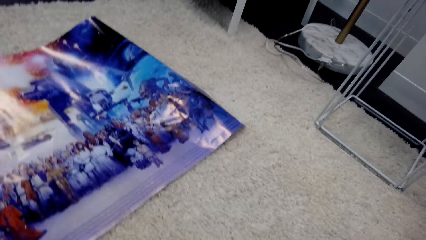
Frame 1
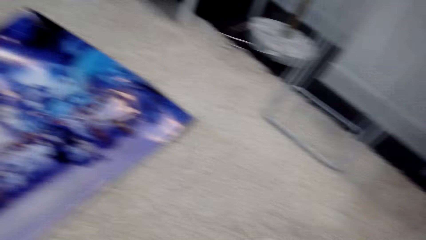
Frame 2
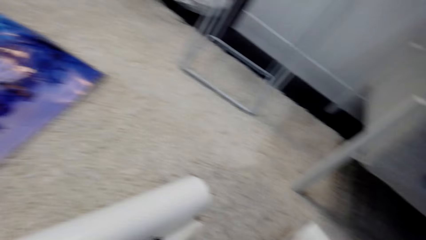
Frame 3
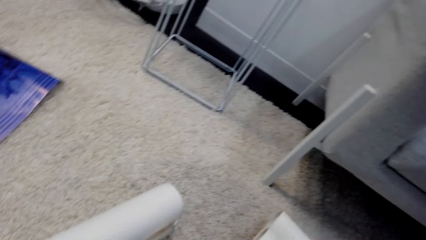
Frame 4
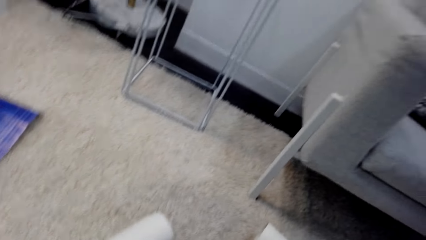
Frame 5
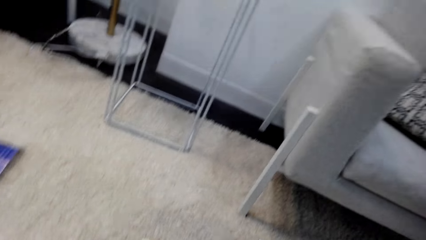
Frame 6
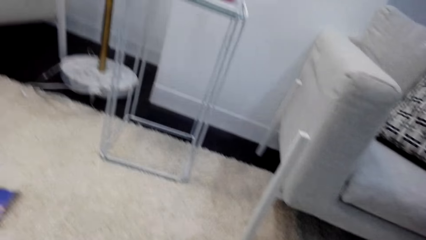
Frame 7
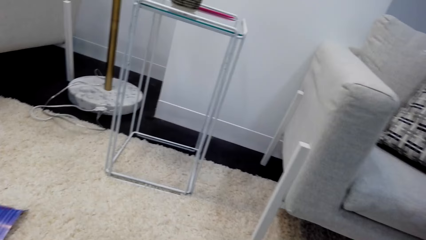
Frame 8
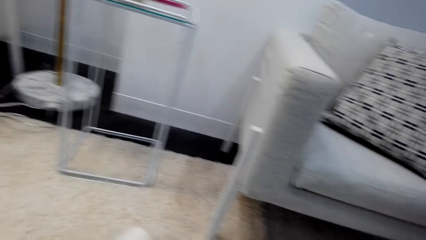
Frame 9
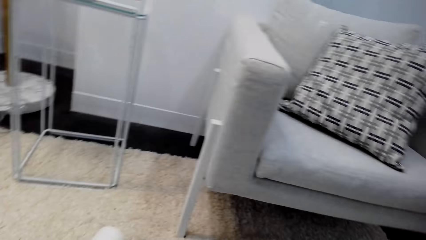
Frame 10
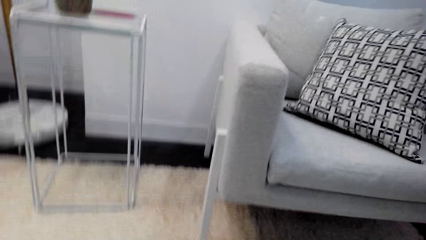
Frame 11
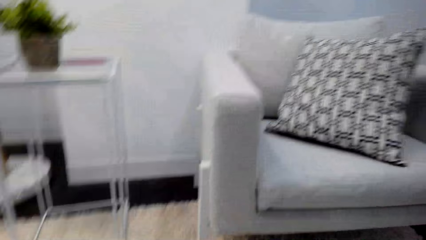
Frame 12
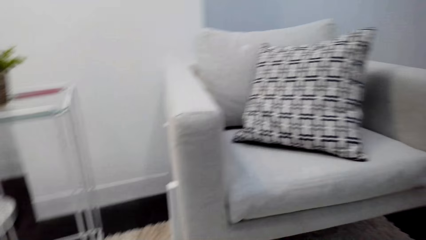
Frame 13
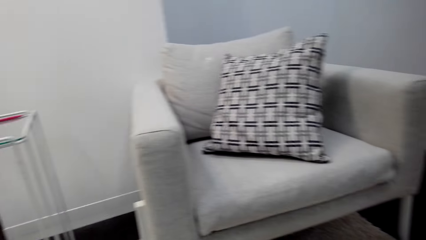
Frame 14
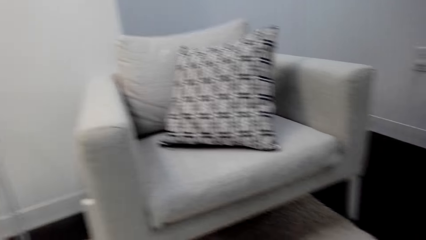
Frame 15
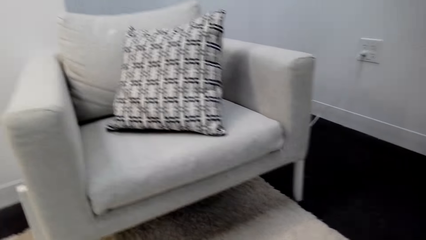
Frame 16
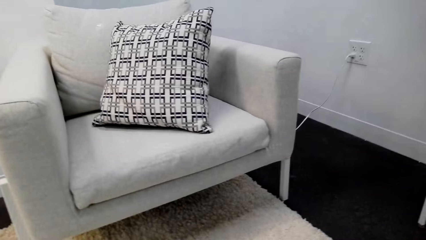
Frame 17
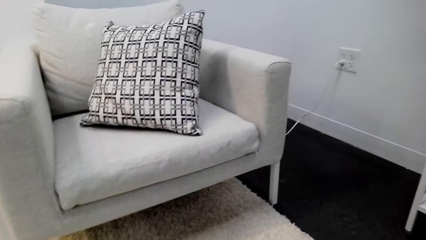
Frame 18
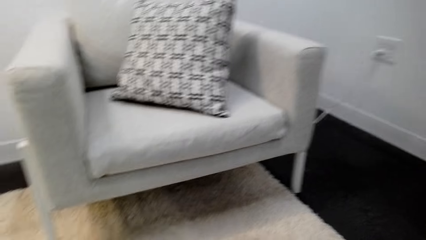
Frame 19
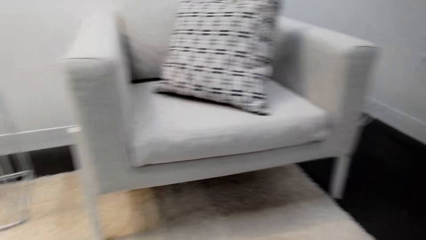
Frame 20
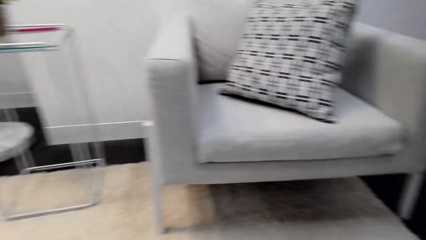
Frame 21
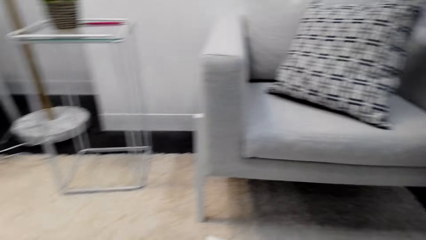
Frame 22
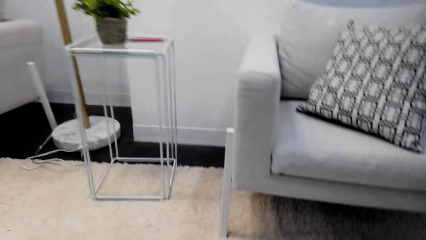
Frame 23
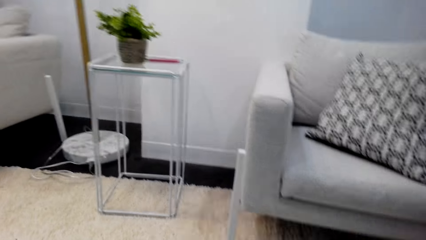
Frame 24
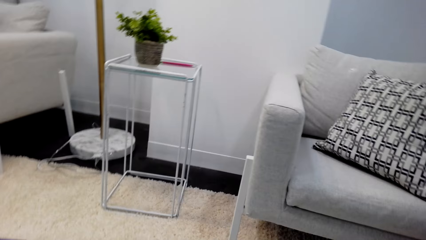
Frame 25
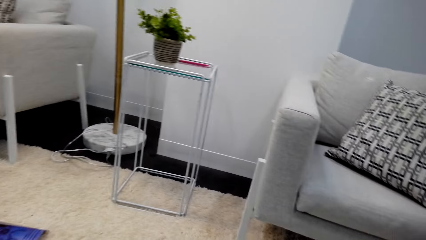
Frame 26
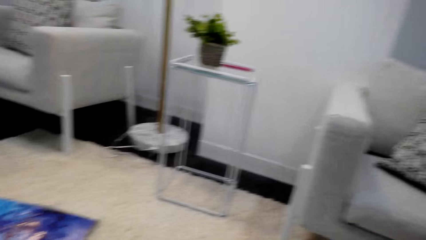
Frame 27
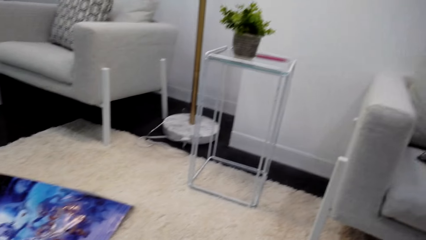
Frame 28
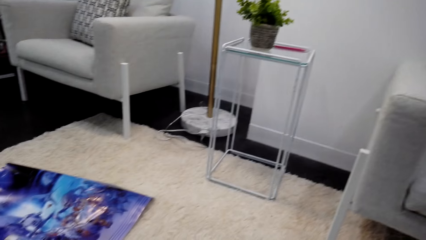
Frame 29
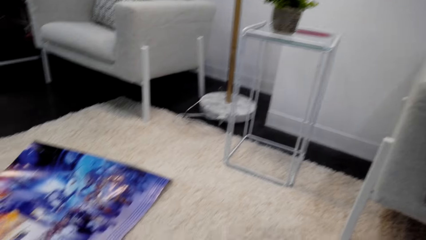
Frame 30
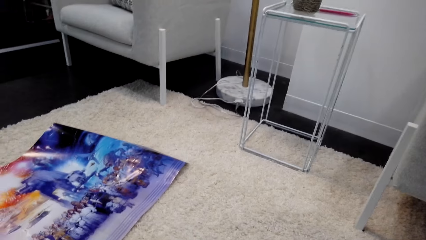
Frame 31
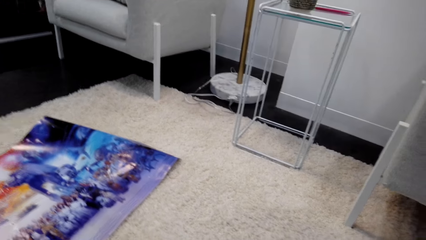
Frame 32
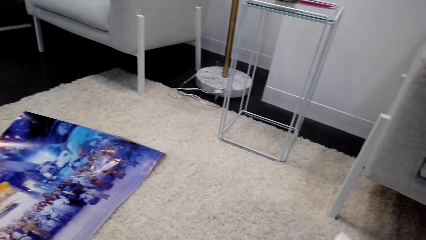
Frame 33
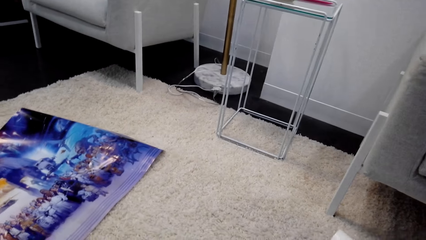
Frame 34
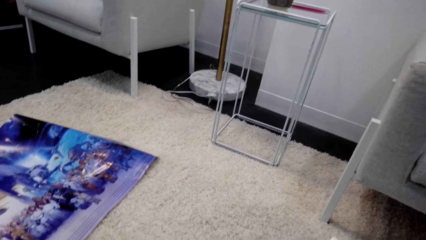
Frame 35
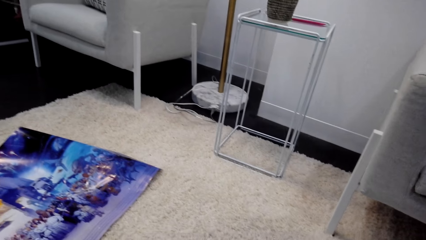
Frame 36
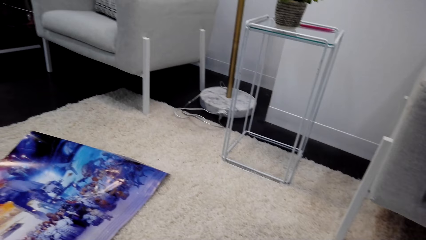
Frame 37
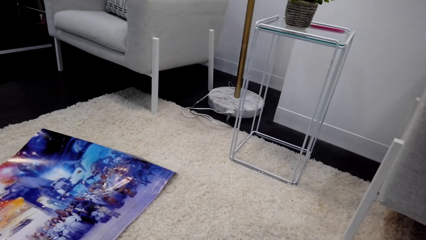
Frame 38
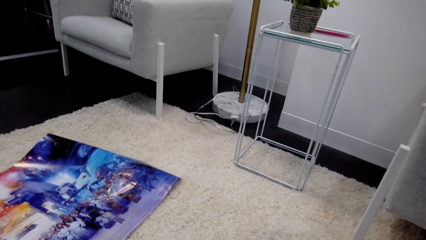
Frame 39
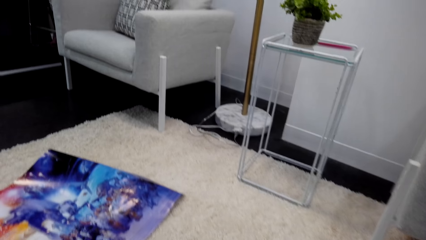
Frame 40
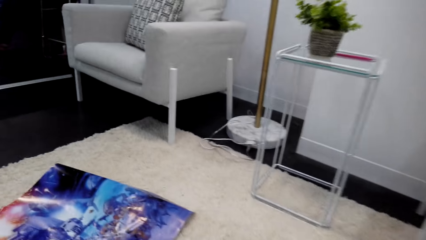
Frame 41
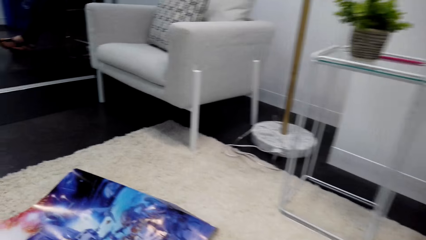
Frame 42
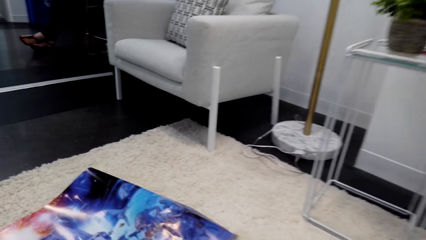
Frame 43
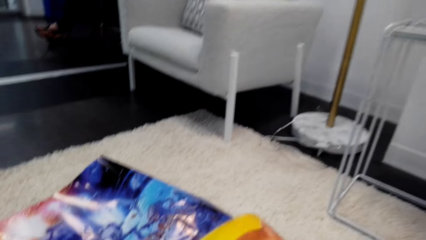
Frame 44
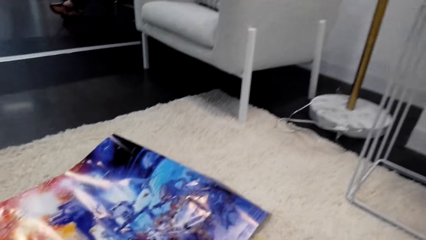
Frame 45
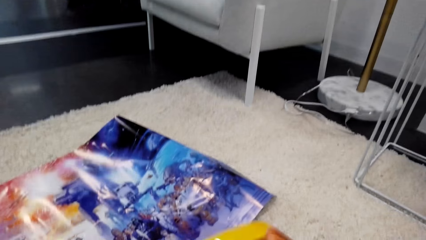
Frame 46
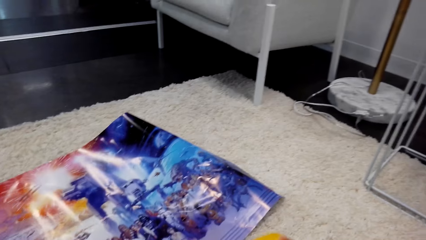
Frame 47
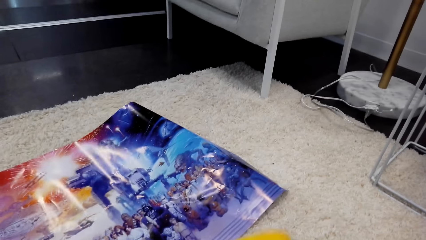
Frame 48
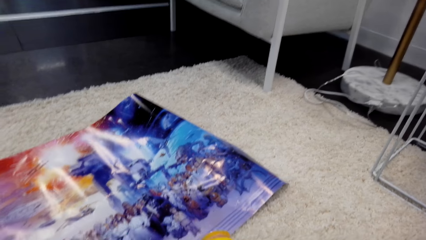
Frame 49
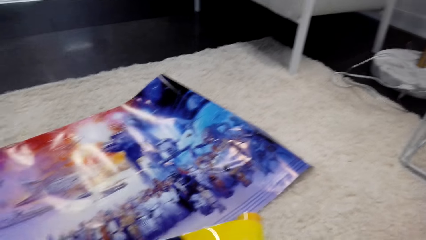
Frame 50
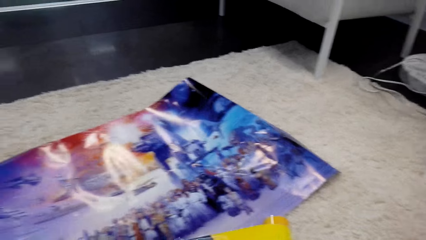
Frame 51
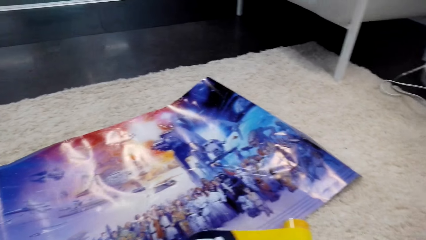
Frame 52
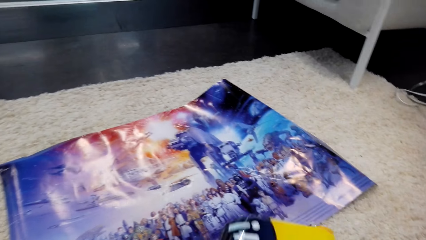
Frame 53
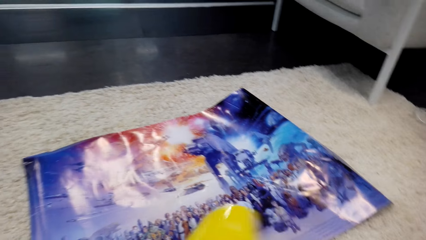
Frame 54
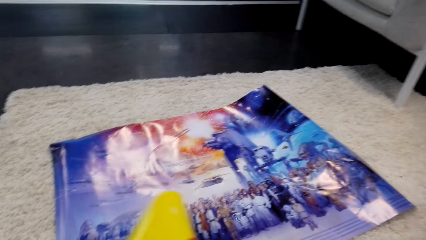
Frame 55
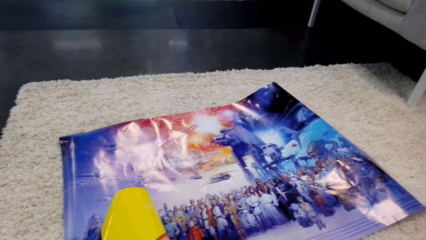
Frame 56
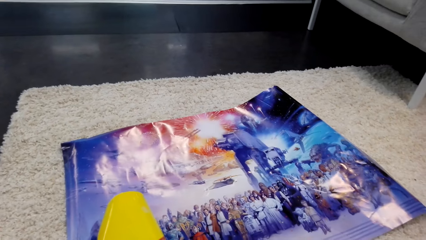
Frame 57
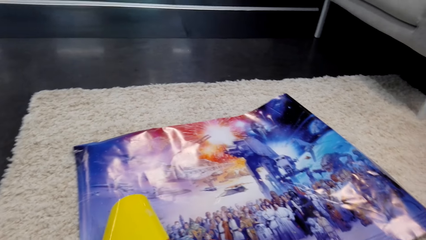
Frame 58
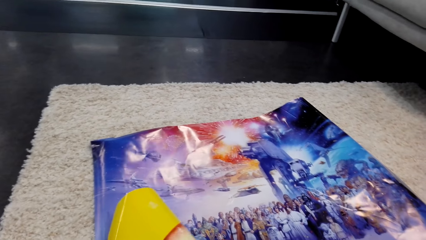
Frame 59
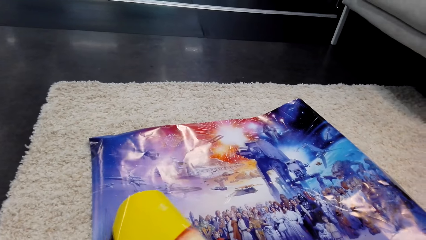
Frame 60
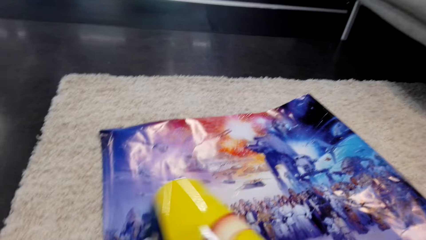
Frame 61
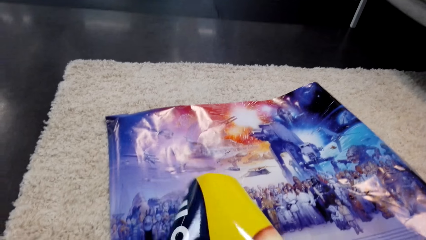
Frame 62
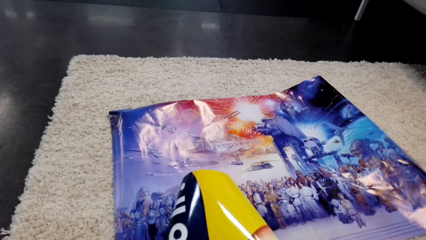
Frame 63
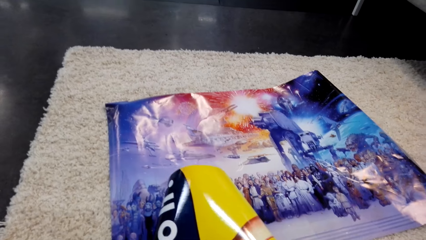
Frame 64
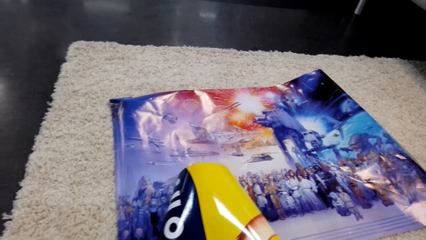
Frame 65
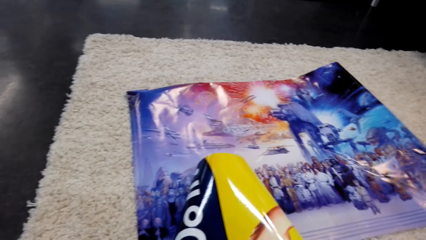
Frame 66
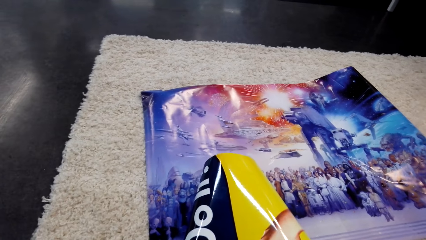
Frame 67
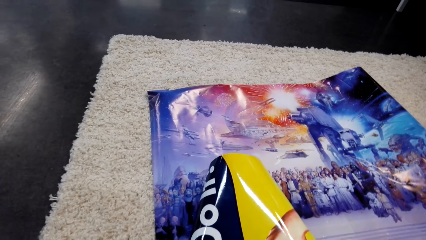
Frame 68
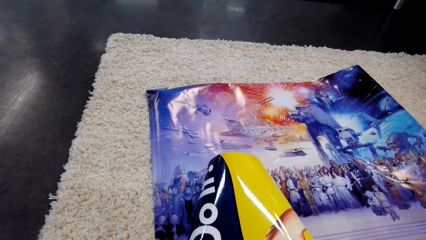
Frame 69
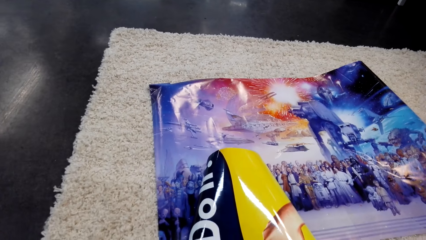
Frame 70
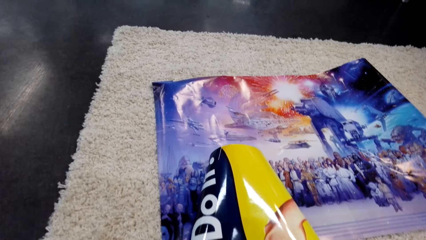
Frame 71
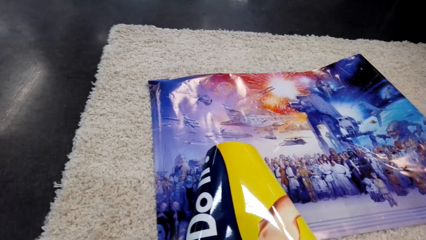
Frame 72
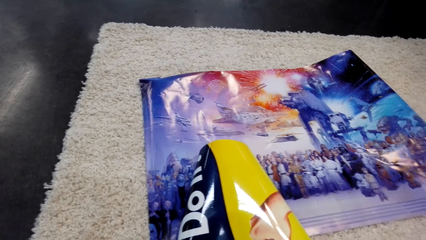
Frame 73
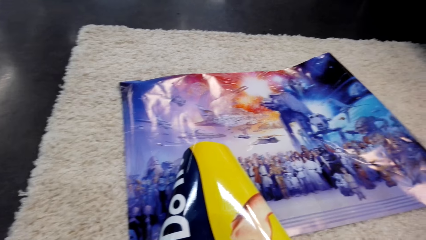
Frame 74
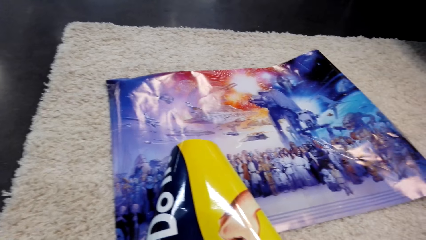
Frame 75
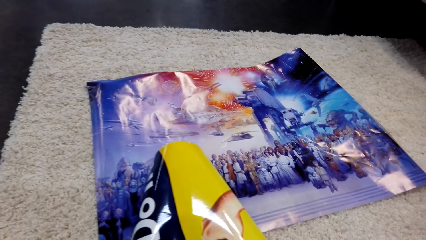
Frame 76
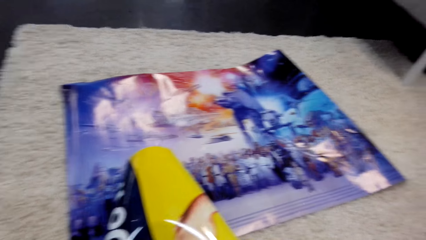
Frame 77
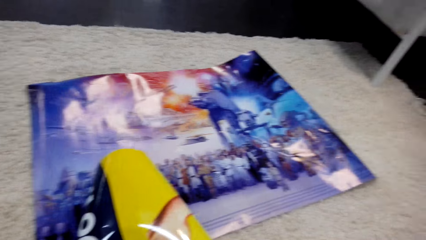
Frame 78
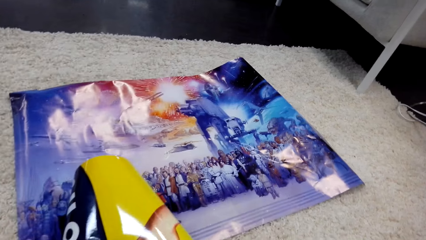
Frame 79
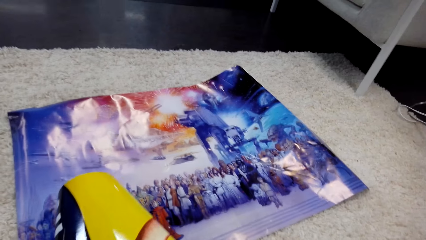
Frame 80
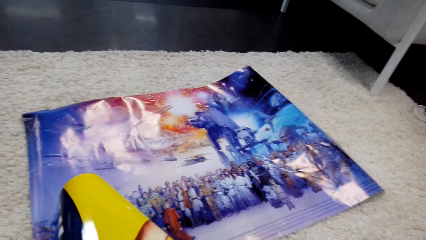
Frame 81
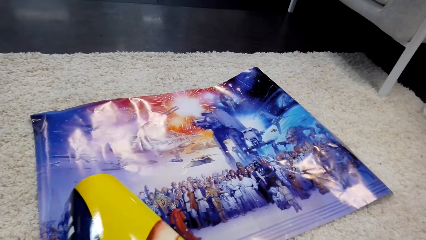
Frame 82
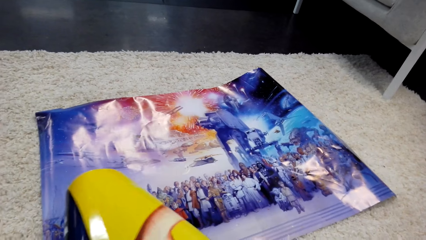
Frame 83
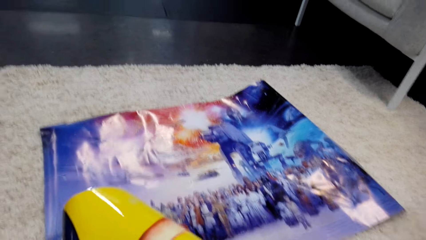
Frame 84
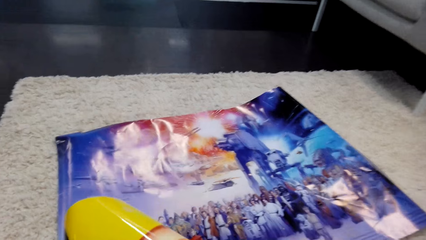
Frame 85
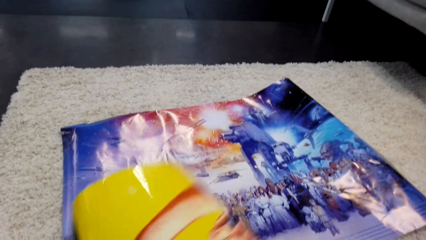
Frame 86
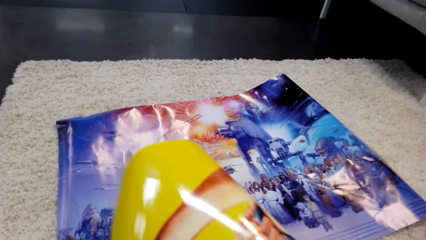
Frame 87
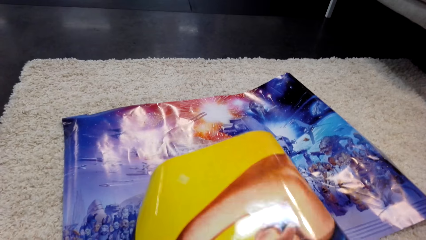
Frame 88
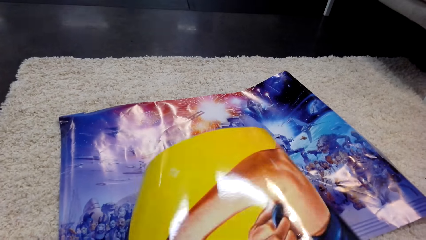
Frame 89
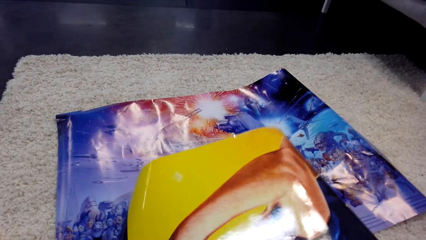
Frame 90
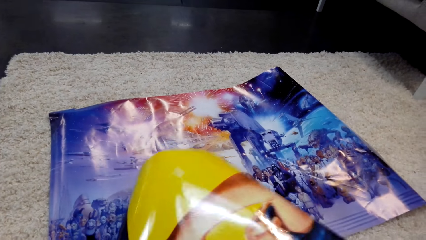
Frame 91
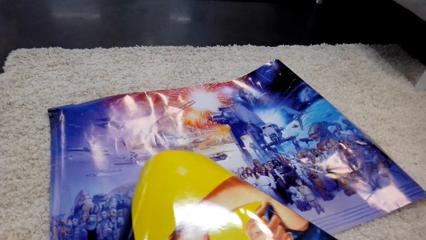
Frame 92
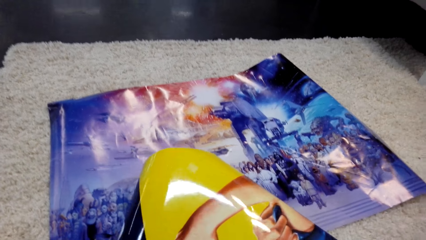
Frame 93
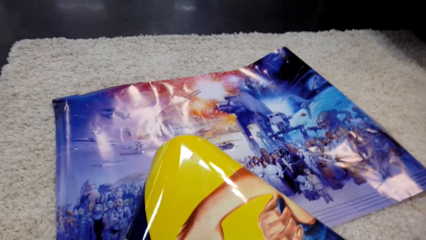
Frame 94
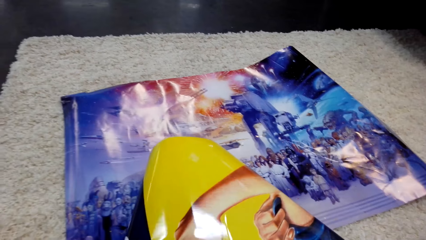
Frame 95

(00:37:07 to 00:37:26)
The camera wearer straightens a wallpaper. They look around. They align the wallpaper on the floor. They do something. They straighten the wallpaper.
